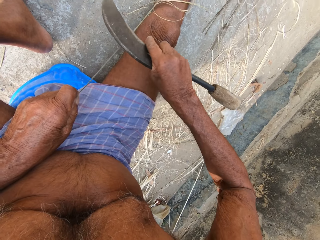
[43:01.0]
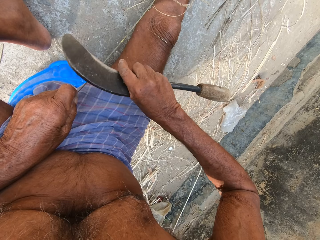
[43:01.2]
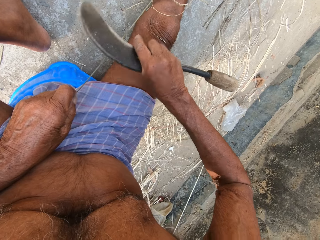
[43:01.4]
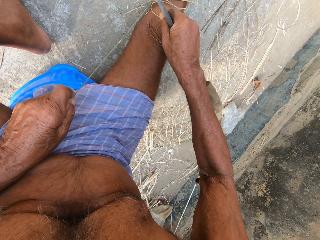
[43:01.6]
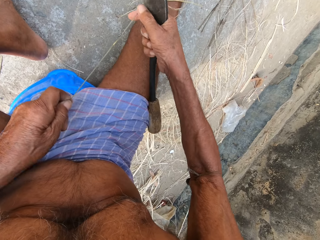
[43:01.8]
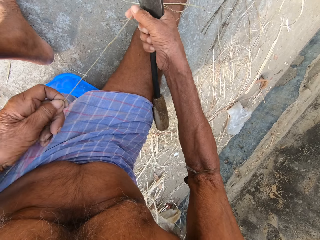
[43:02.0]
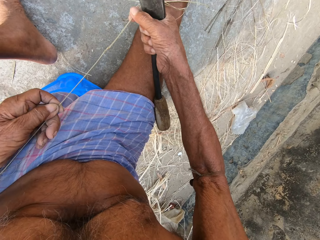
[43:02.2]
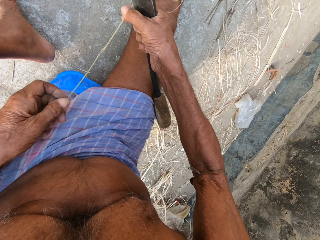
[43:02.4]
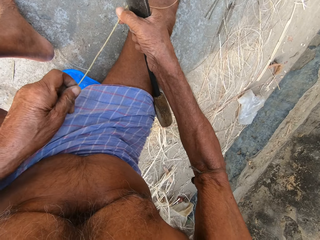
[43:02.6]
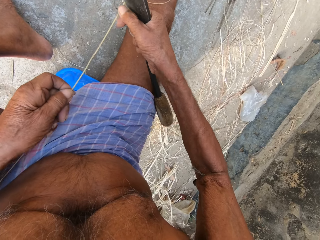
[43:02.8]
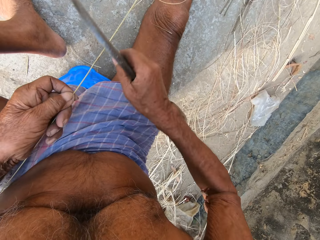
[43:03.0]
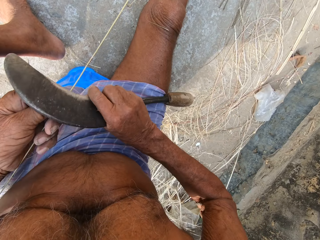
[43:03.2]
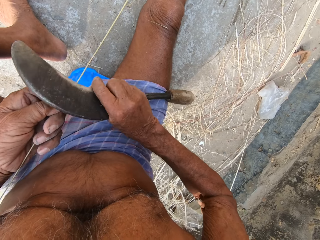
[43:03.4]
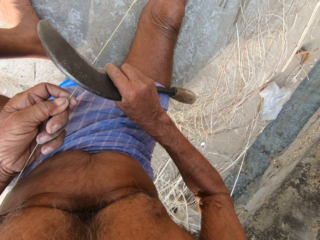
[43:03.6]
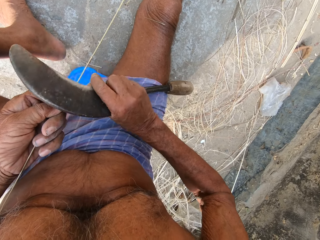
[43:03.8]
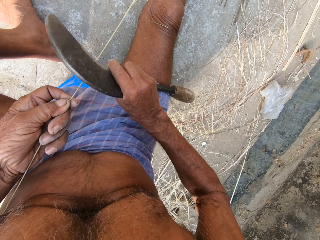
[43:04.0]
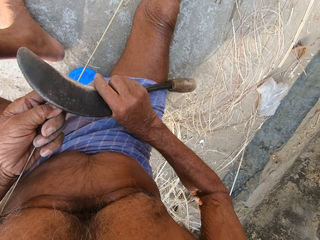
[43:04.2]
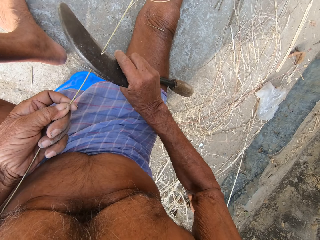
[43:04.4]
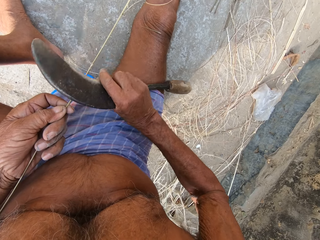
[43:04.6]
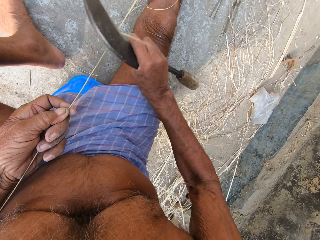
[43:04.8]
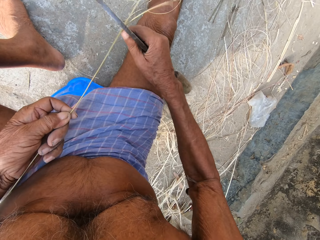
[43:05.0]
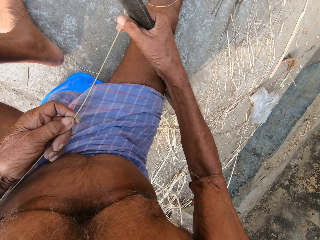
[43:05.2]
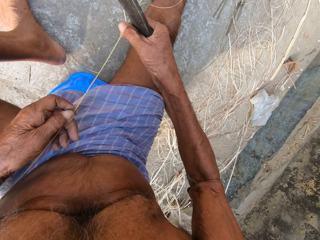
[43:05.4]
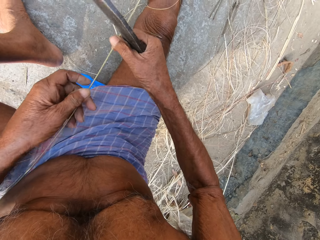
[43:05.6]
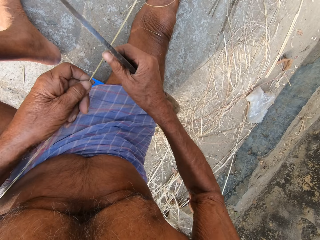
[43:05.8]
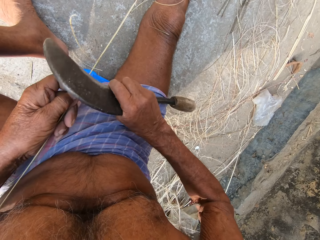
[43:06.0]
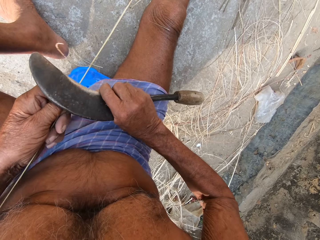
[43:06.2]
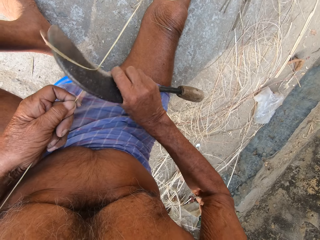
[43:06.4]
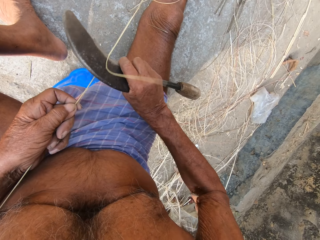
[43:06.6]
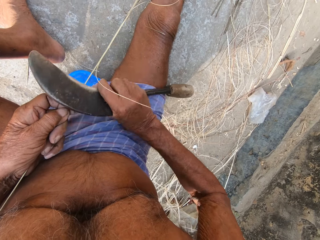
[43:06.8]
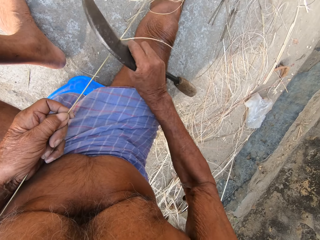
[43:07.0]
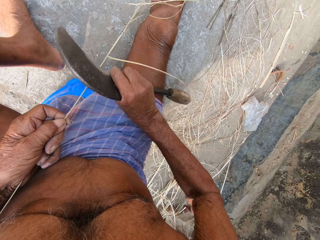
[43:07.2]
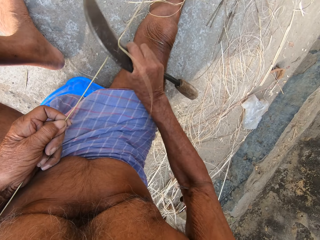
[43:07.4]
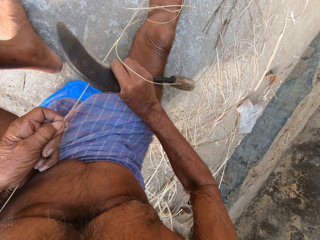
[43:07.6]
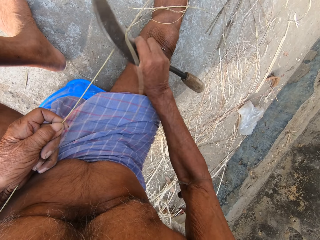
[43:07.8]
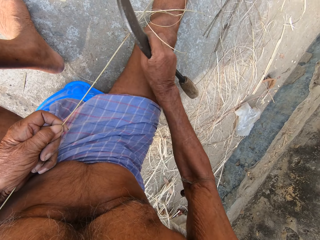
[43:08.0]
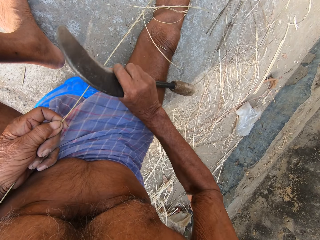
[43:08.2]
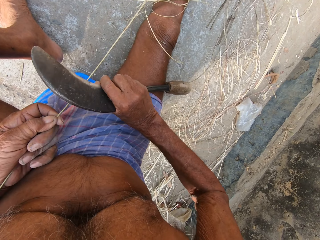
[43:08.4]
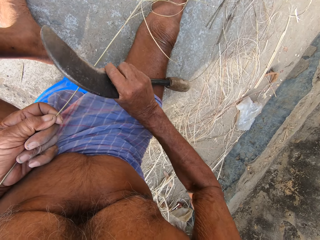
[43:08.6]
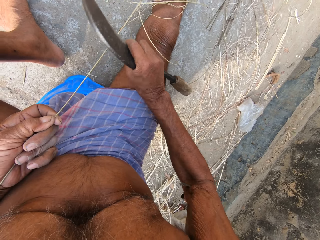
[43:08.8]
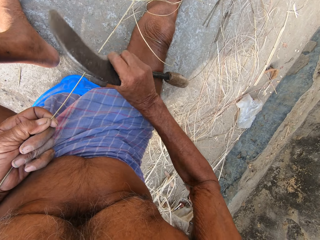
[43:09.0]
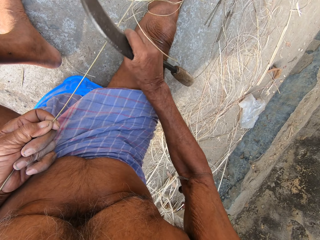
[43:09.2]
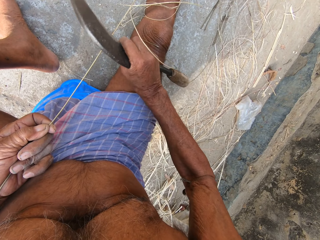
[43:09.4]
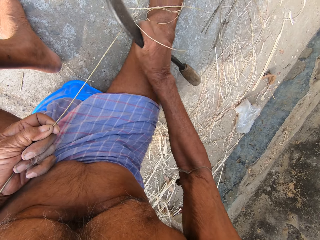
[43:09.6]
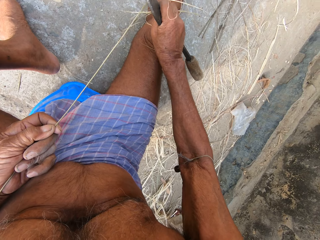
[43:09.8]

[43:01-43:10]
The camera wearer moves the left hand on the woven stick. They trim the woven stick with a sickle tool. They pull the woven stick. They trim the woven stick with the sickle tool.

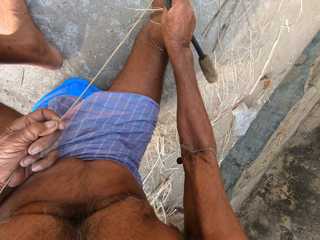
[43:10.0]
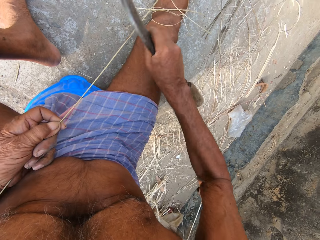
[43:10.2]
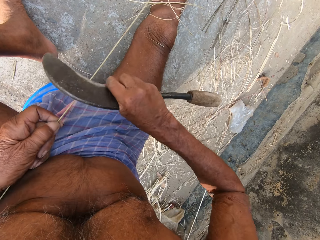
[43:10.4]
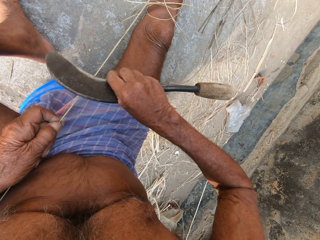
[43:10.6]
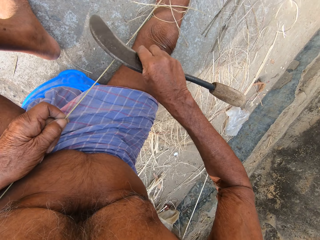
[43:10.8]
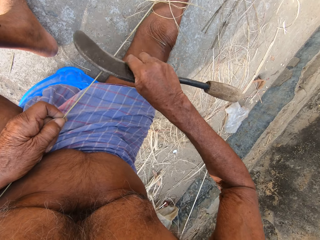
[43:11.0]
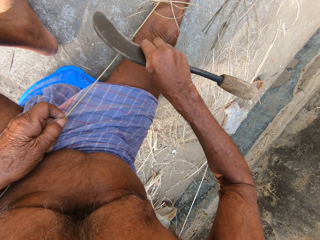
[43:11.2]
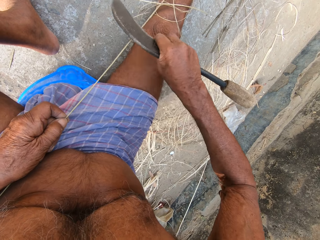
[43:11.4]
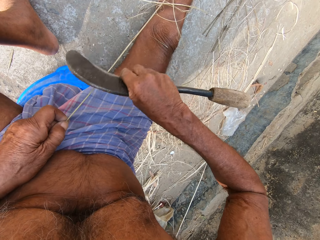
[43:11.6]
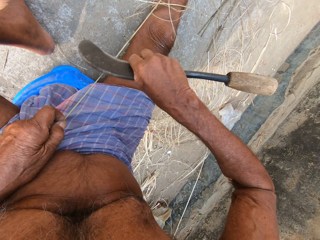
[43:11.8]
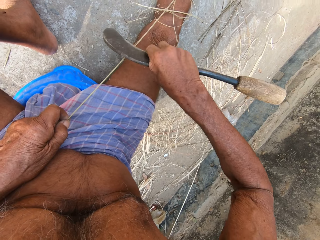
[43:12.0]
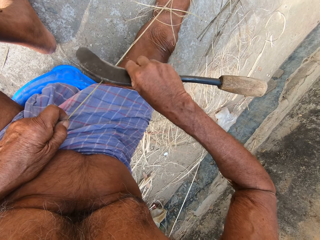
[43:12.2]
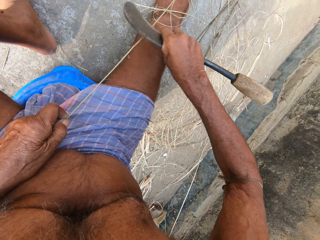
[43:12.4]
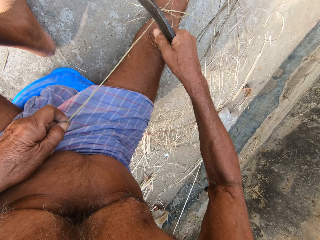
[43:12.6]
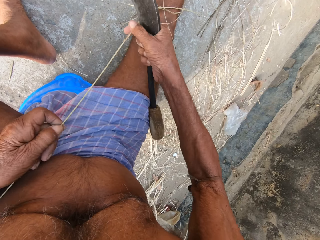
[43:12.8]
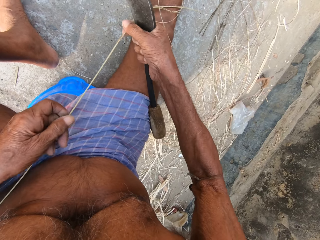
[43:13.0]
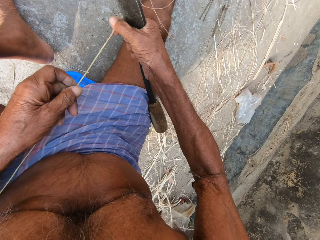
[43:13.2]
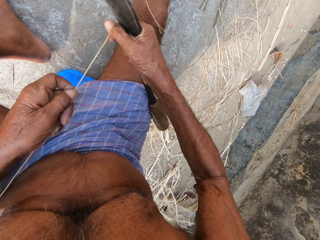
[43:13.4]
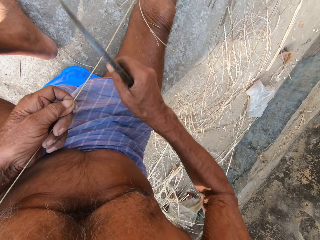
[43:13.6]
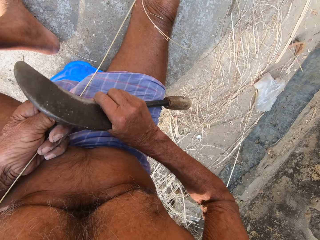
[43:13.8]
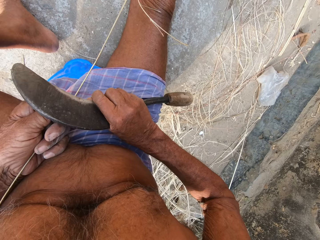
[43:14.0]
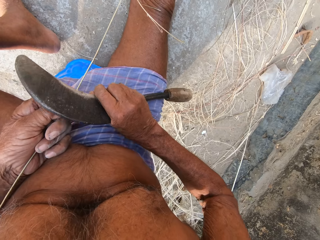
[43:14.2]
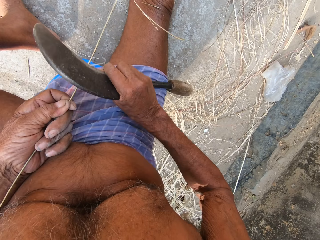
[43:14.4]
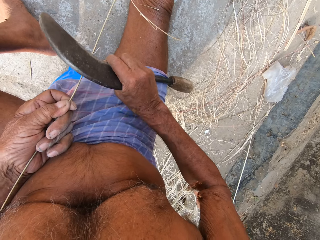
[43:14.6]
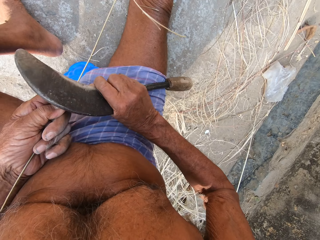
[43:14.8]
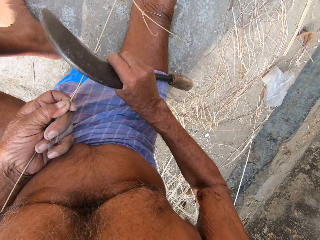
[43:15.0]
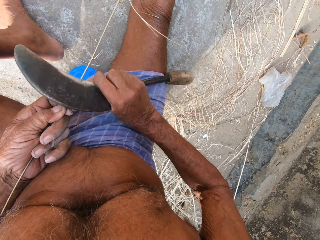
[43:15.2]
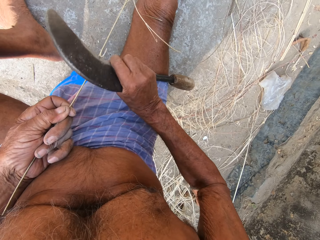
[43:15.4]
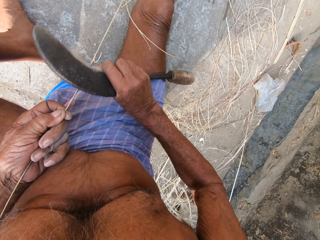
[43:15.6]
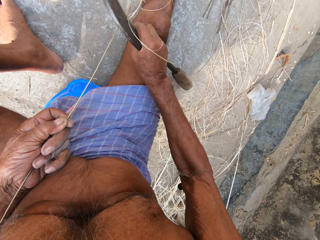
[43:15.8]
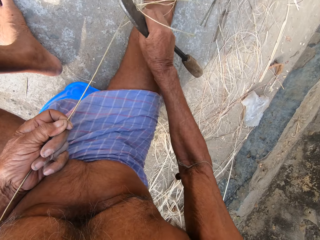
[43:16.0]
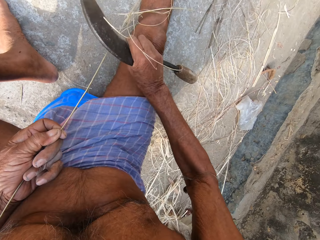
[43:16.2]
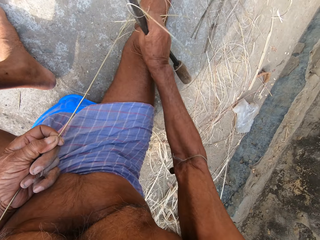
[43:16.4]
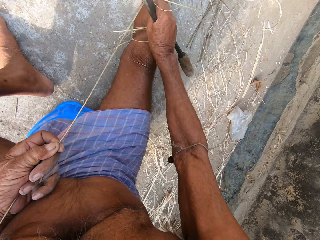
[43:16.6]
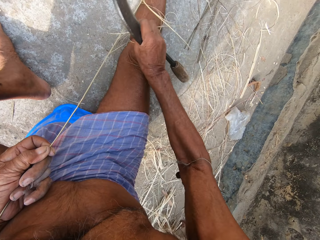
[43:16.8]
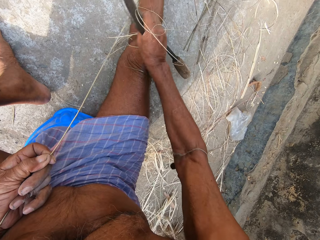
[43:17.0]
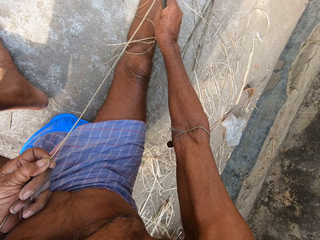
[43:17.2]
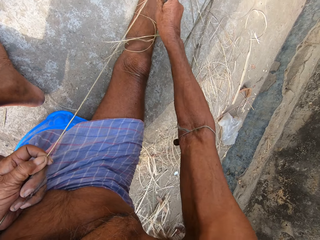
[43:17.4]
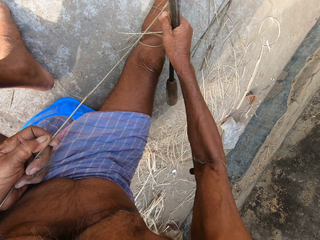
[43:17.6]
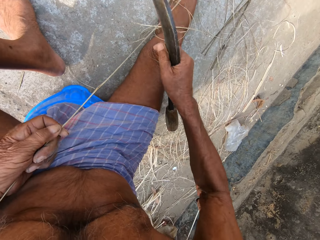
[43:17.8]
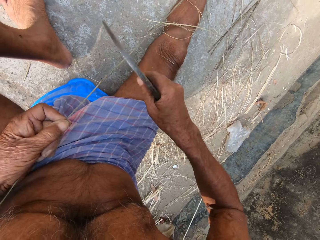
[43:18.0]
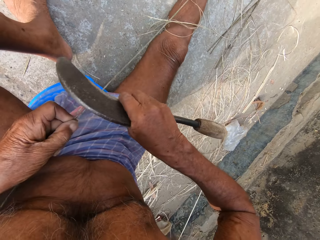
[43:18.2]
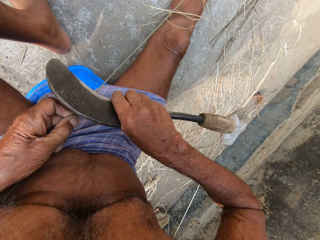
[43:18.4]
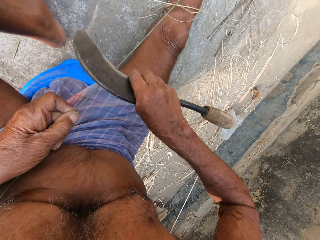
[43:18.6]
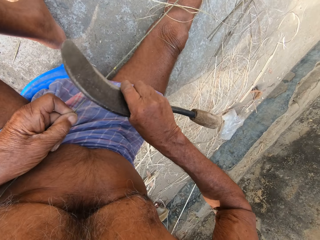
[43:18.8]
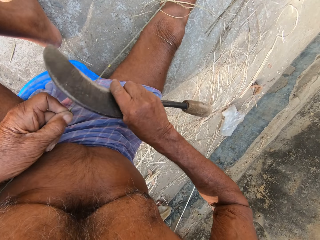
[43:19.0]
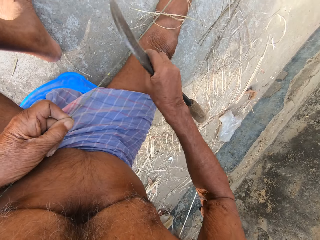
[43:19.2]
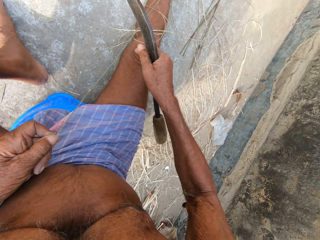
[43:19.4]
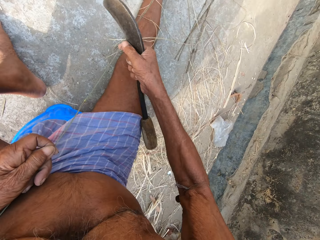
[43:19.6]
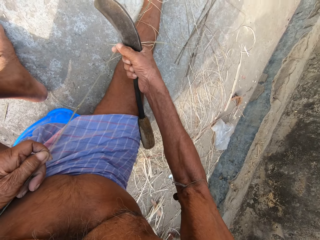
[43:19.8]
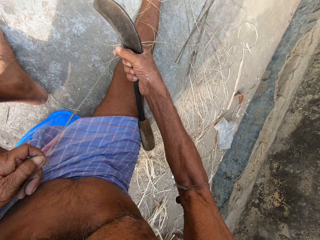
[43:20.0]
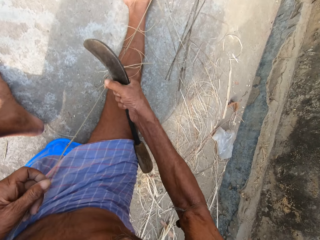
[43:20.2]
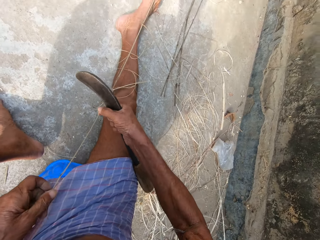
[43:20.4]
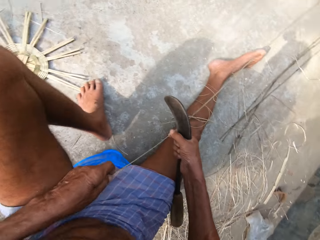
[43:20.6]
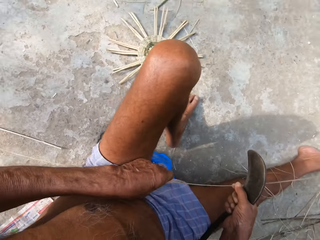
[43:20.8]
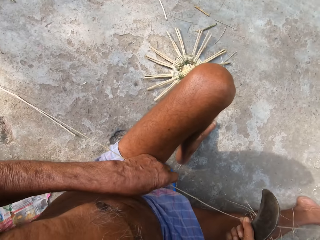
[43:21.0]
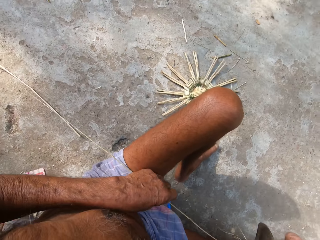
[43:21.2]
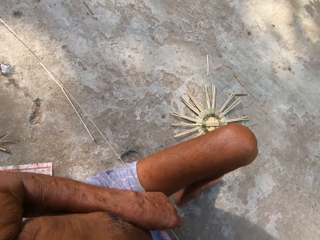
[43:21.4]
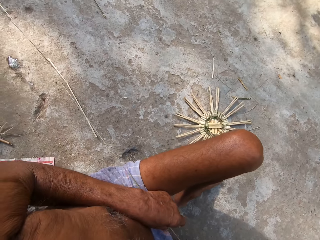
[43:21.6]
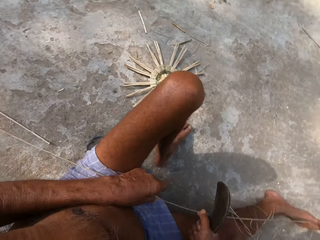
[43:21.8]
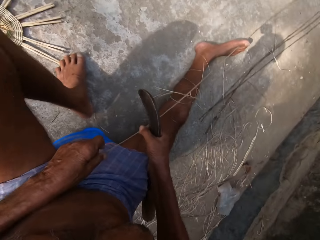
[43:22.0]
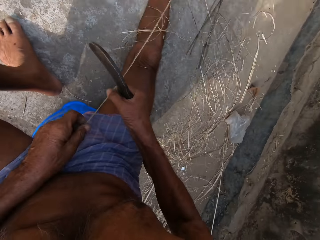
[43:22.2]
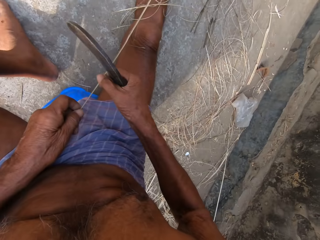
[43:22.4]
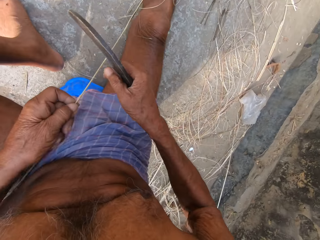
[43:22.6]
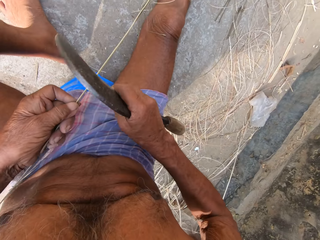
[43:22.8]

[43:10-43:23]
The camera wearer pulls the woven stick. They trim the woven stick with a sickle tool. They pull back the sickle tool and trim the woven stick with the sickle tool. They look at the woven tool. They look around. They pull the woven stick.
